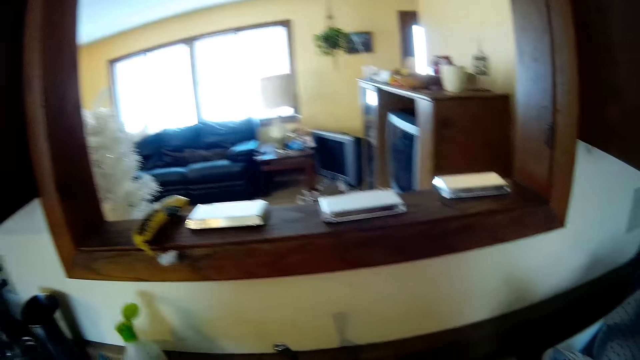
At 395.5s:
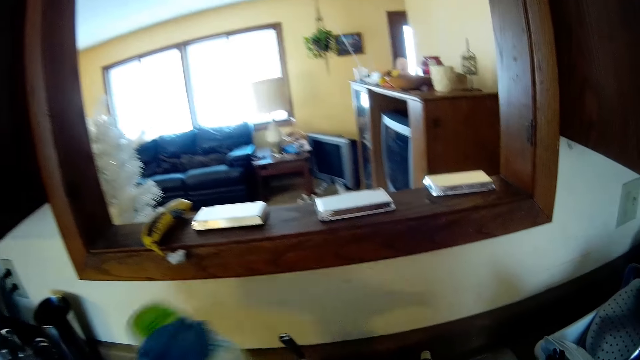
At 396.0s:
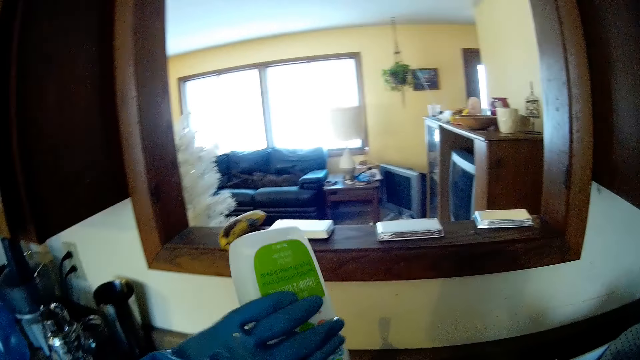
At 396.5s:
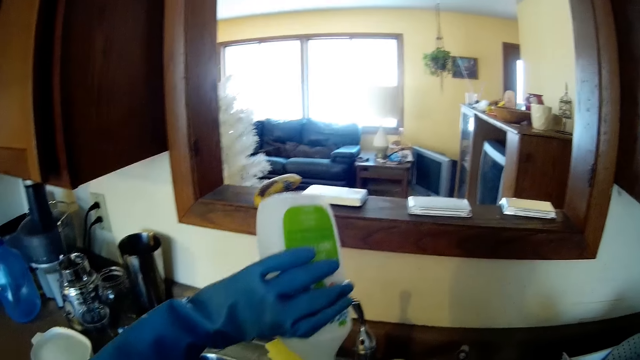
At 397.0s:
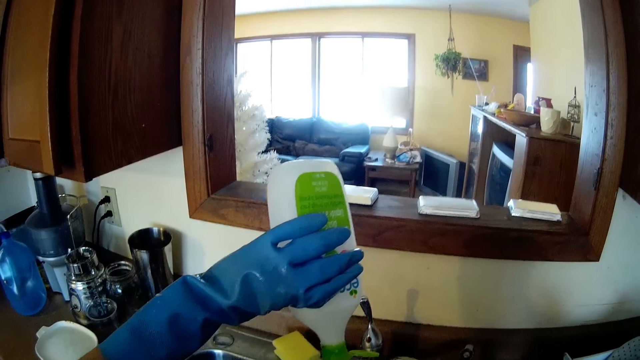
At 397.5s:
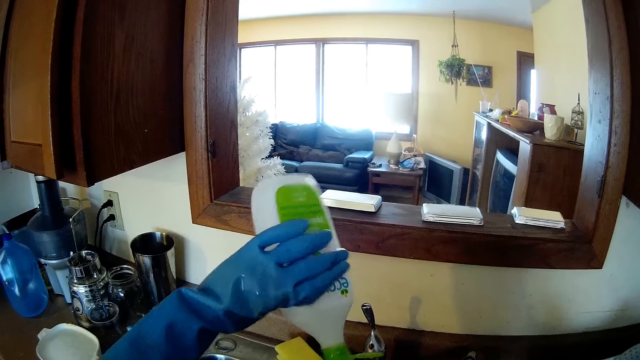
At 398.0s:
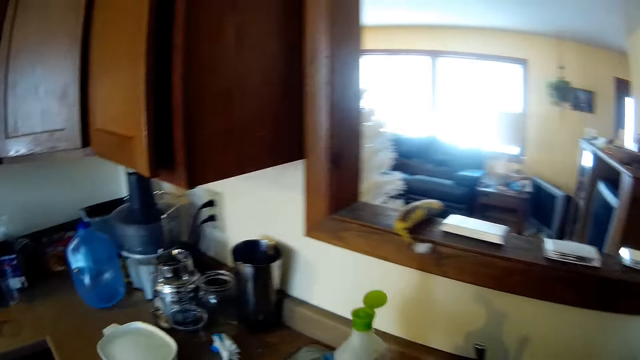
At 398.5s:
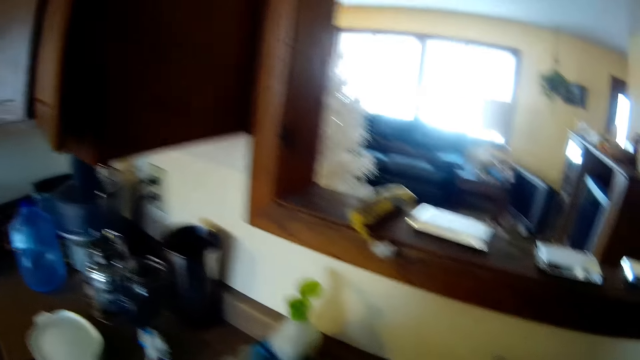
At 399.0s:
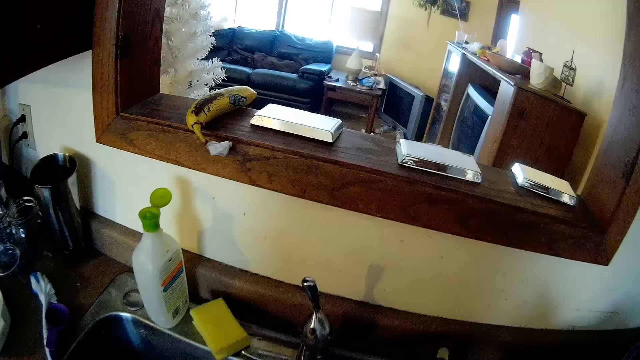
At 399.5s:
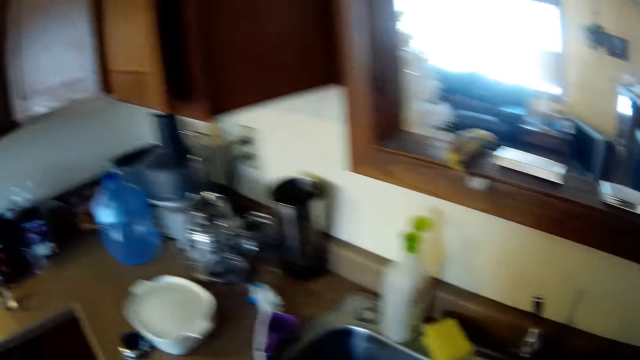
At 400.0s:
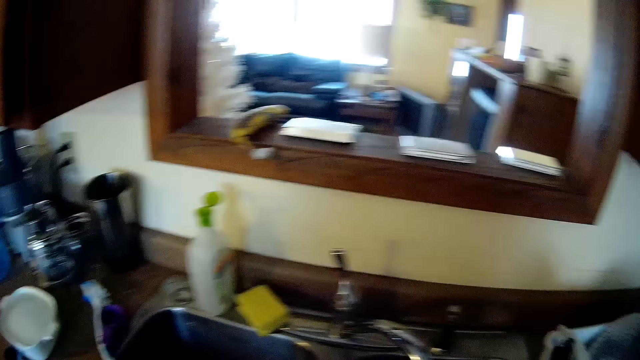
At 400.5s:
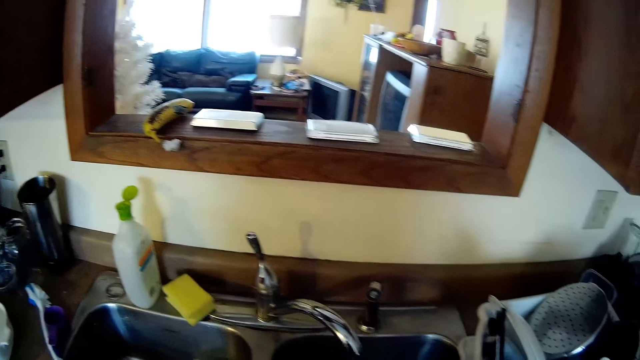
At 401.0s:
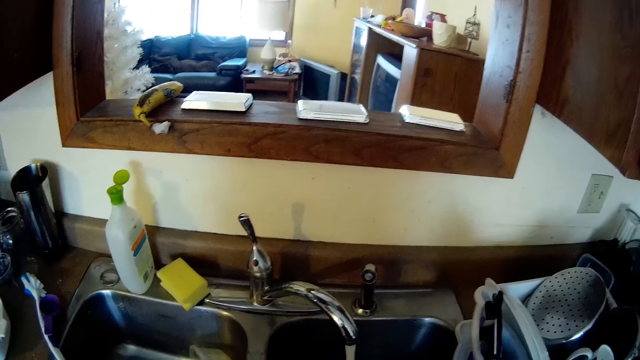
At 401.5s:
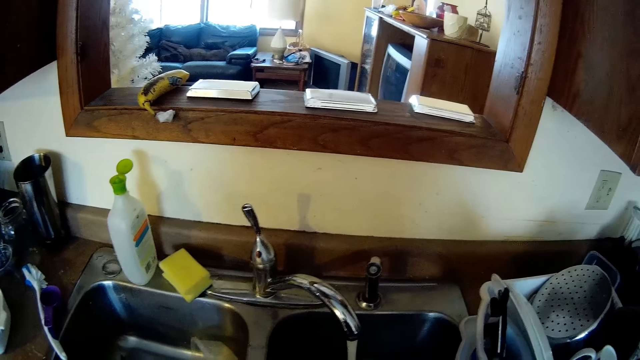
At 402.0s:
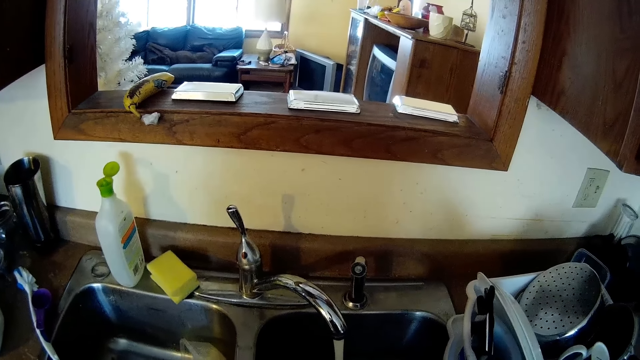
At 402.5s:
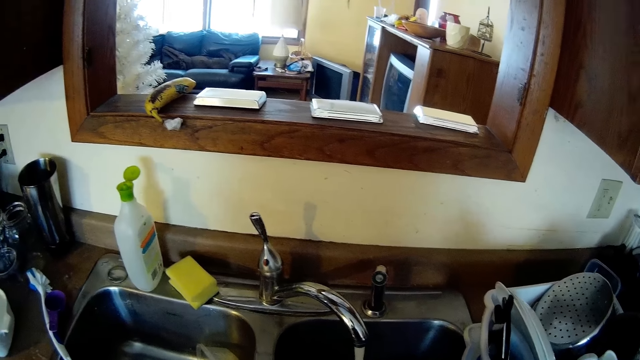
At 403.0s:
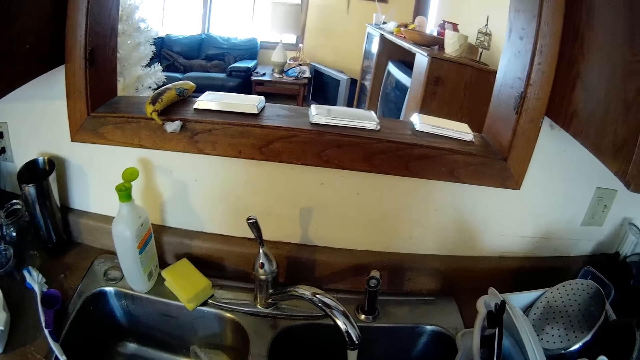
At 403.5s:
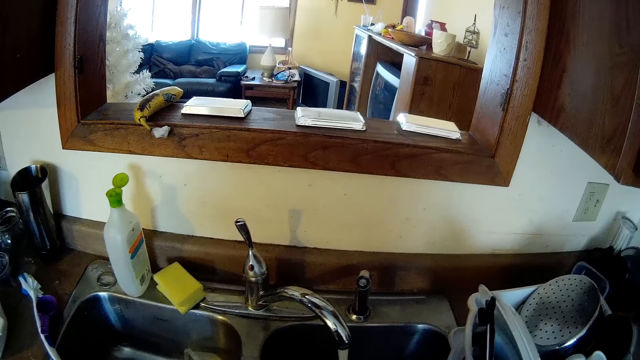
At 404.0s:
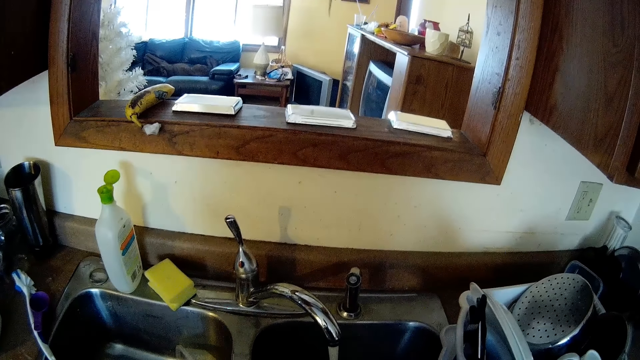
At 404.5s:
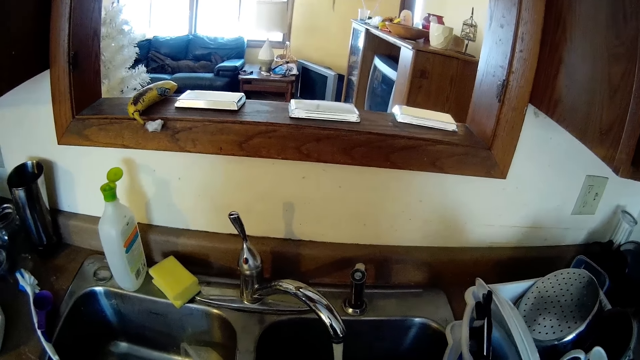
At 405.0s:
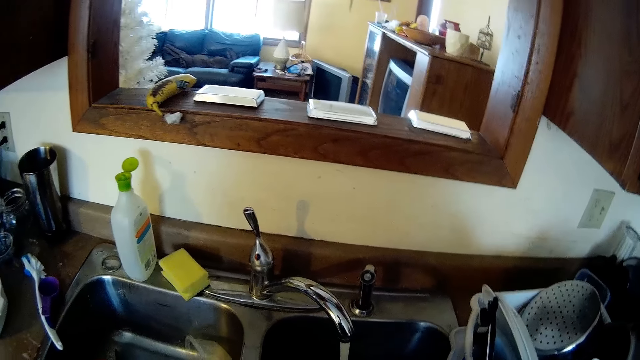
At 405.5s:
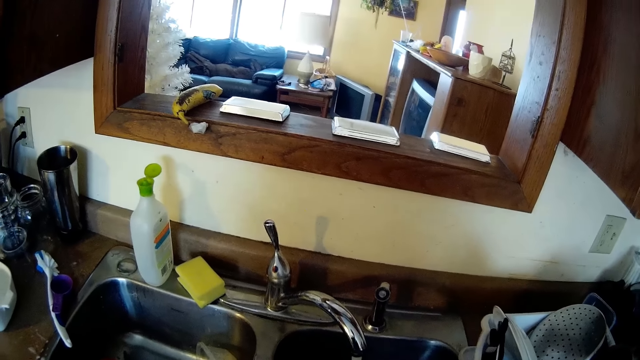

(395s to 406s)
The camera wearer picks the soap container from the sink with her left hand. She pours the detergent from the soap container into a sponge. She drops the soap container in her left hand on the sink. She washes a pot lid with both hands in the sink.

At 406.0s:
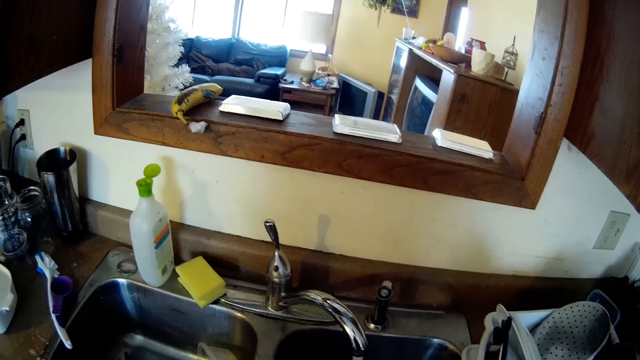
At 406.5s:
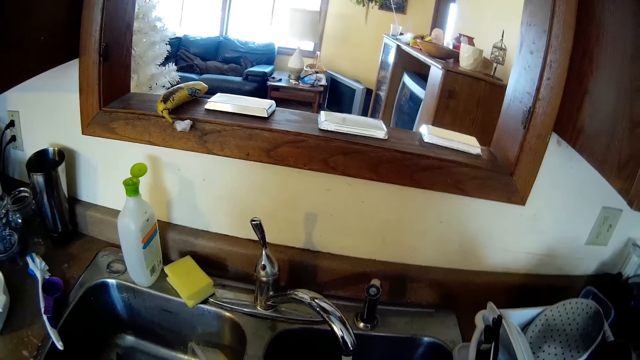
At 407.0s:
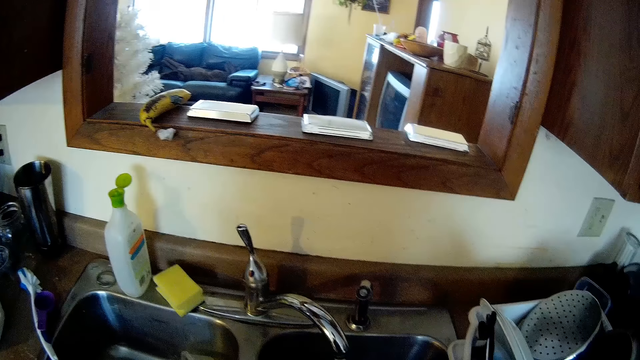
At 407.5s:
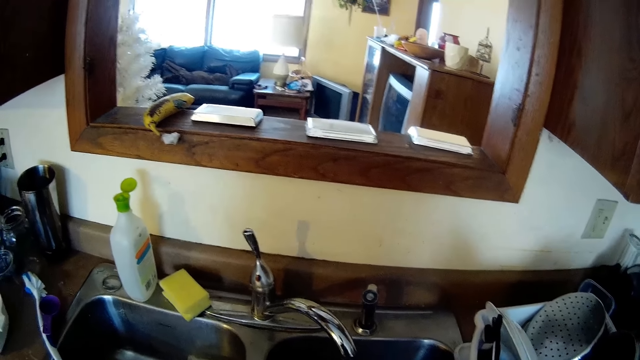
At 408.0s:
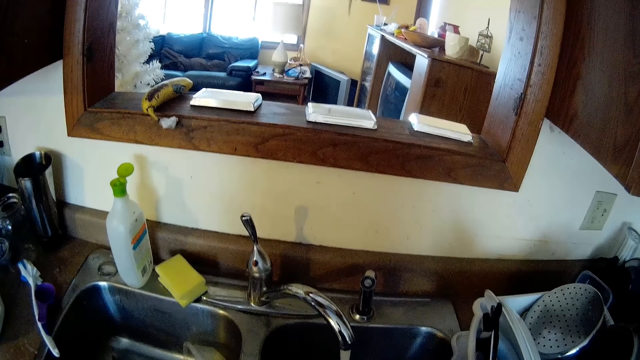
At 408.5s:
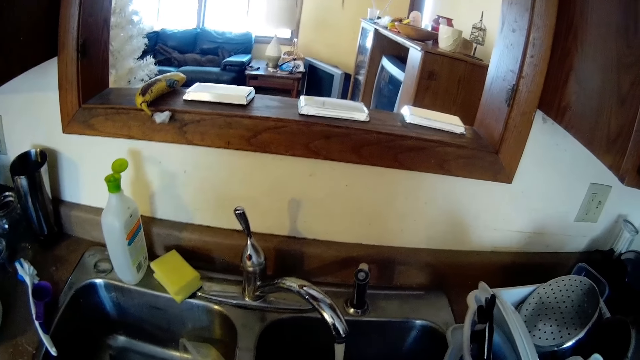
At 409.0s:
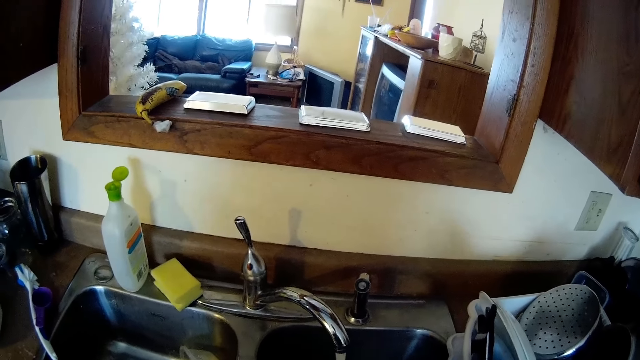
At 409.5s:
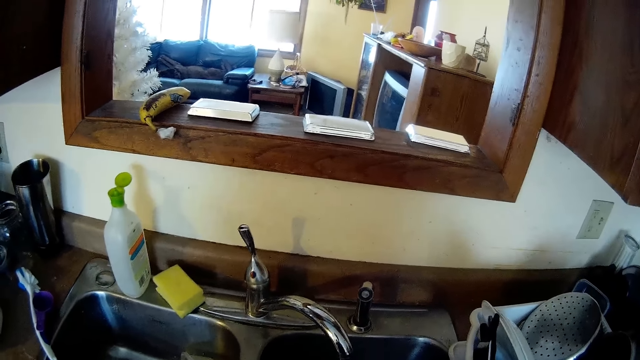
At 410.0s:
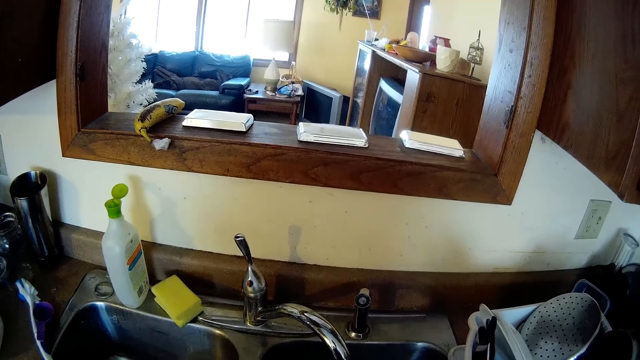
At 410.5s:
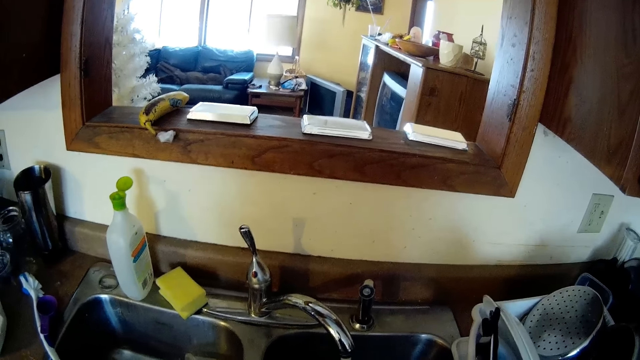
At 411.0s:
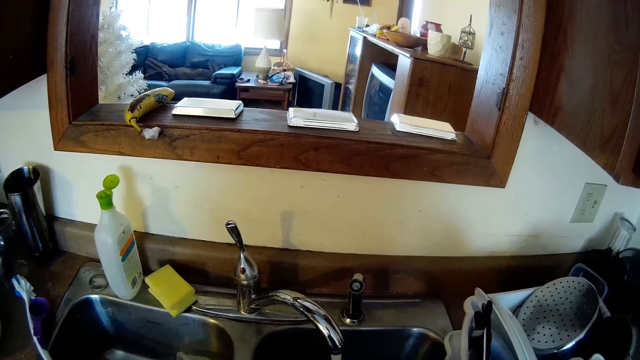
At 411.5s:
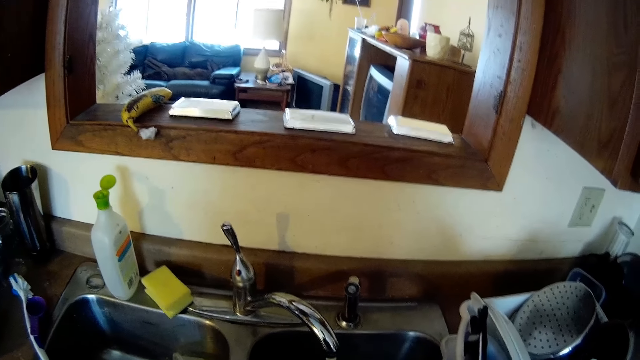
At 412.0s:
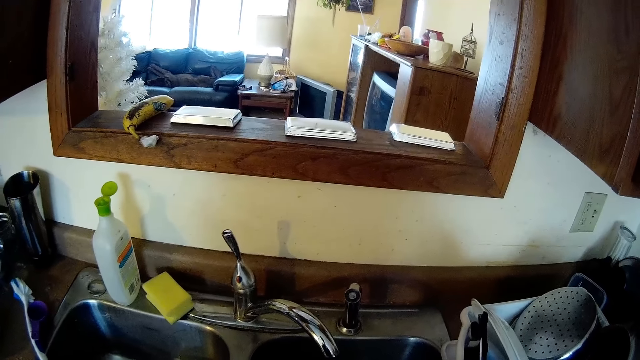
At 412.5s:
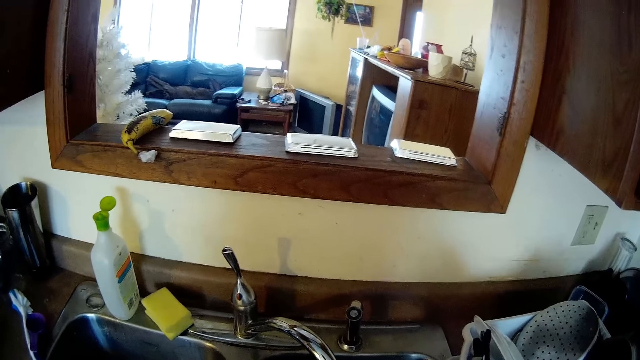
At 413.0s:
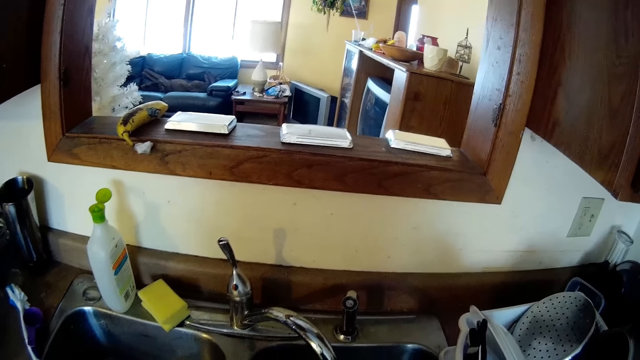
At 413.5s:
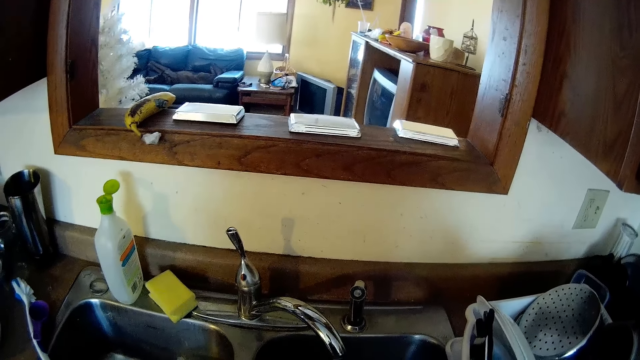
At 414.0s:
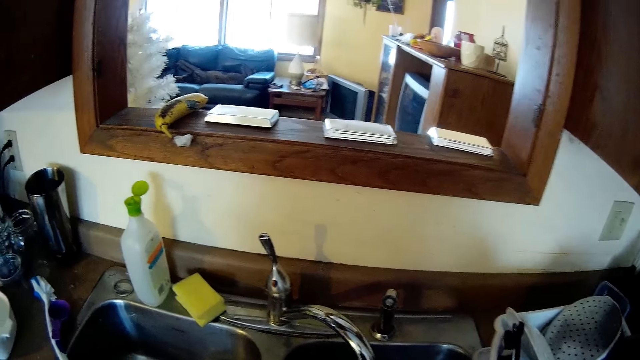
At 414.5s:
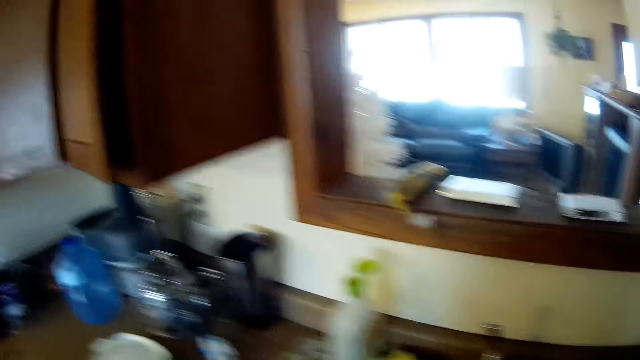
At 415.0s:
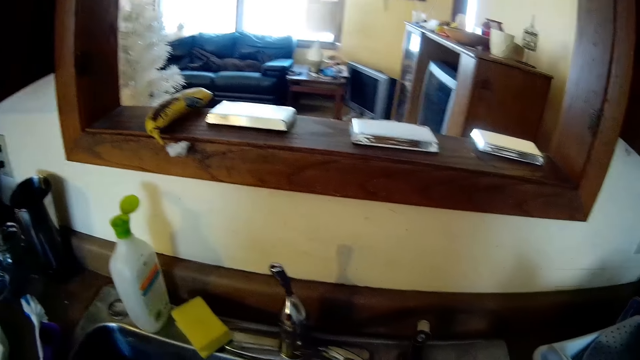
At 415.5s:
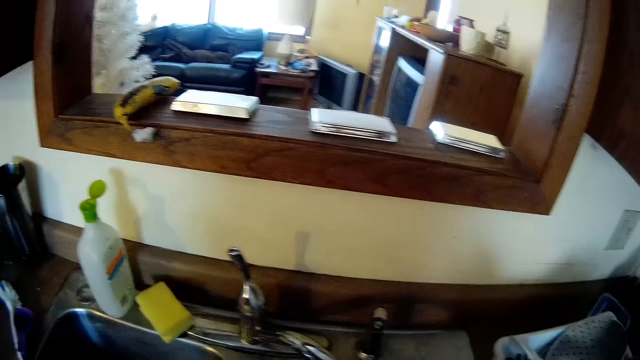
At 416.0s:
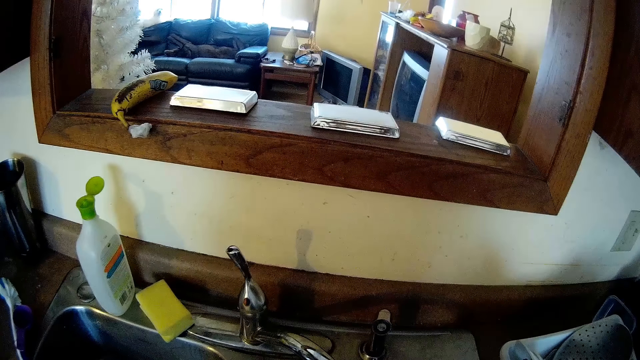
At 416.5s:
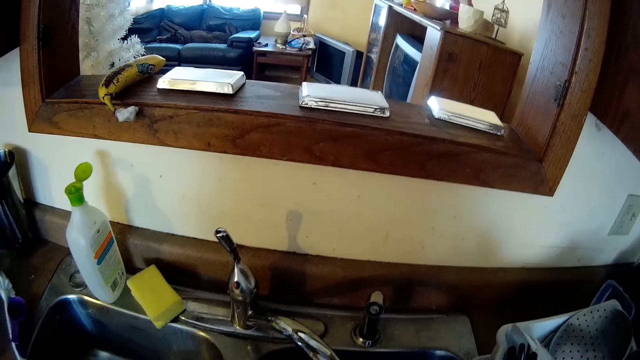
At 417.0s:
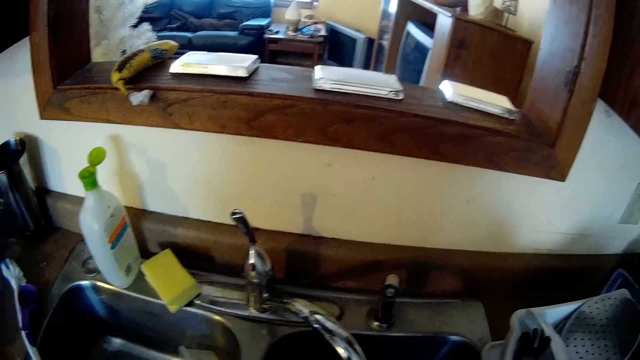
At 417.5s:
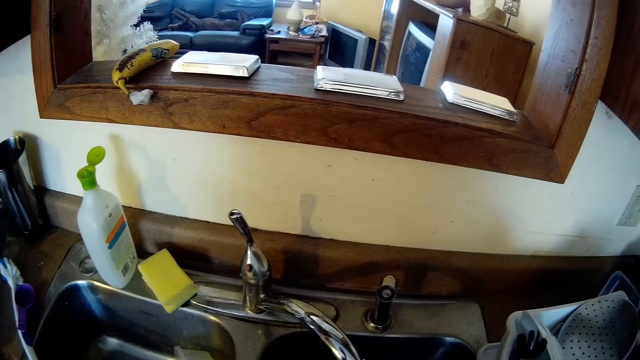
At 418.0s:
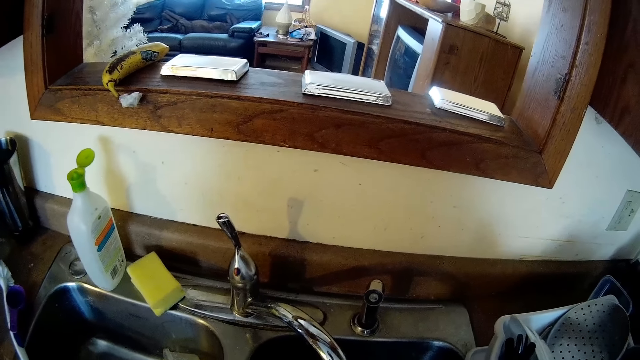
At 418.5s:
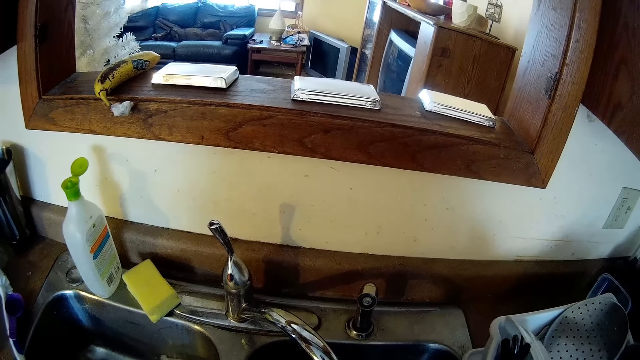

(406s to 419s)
The camera wearer rinses the pot lid with both hands in the sink.
